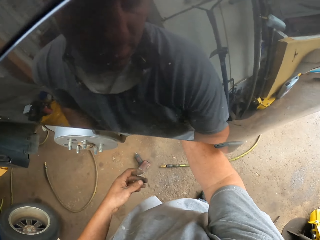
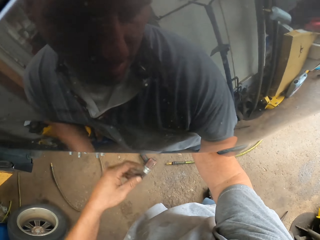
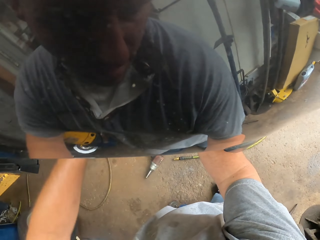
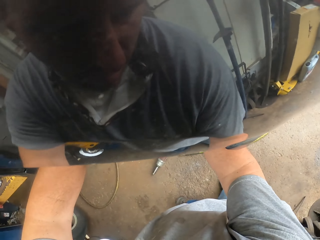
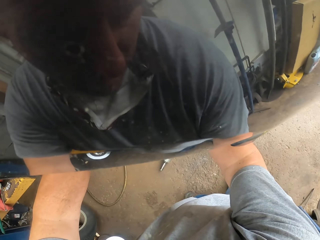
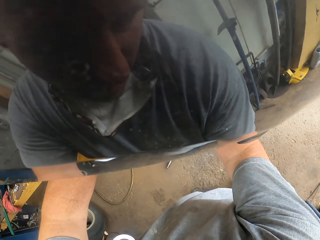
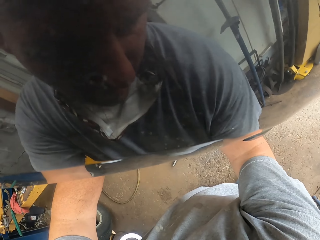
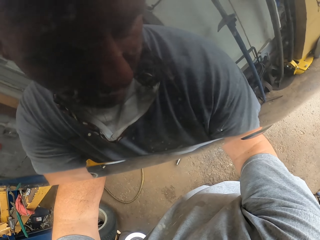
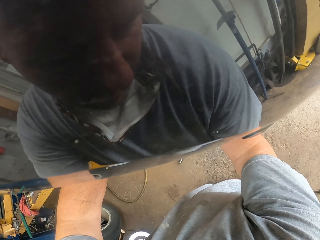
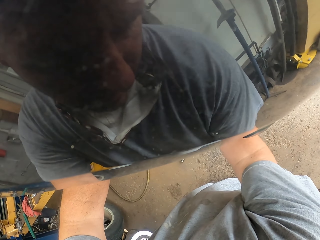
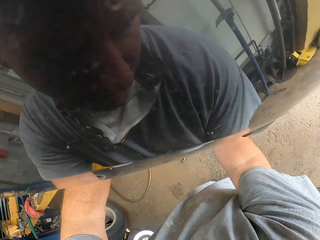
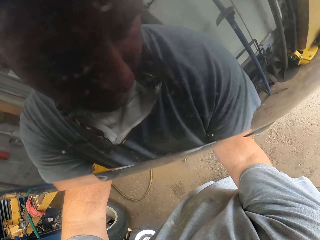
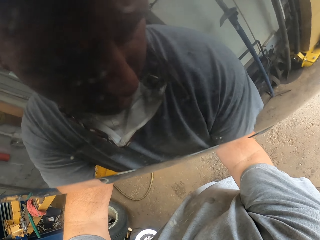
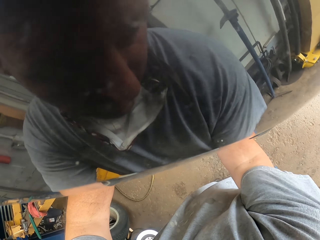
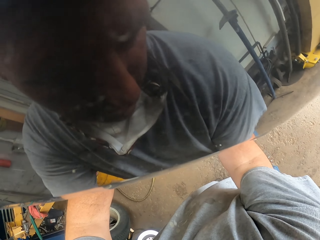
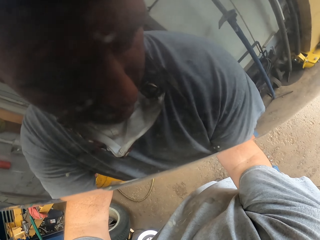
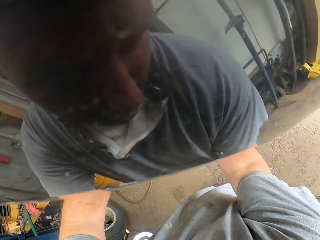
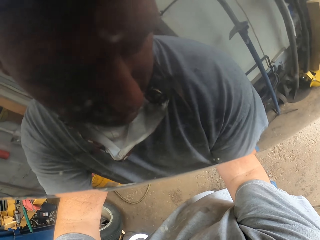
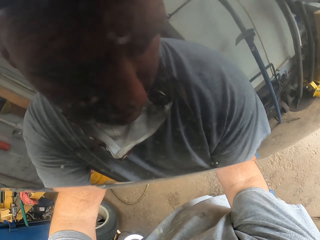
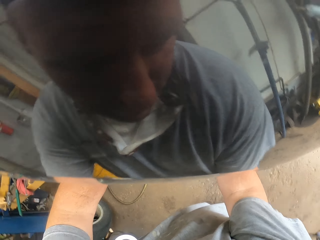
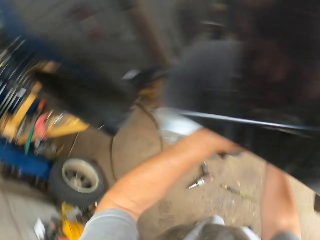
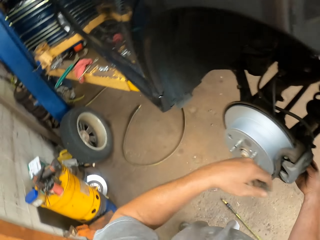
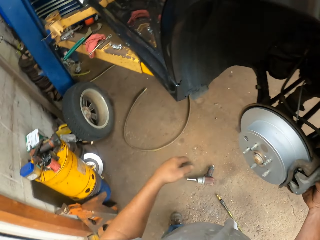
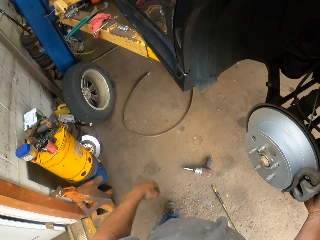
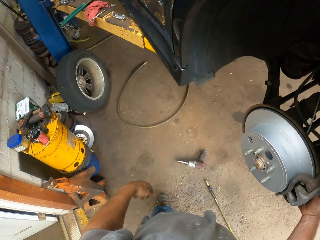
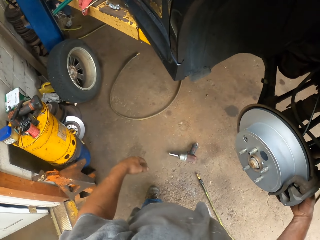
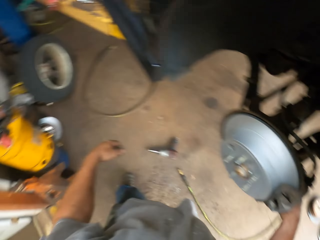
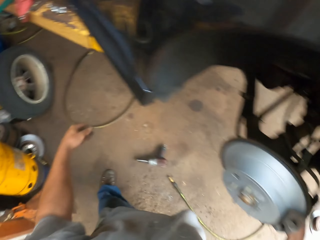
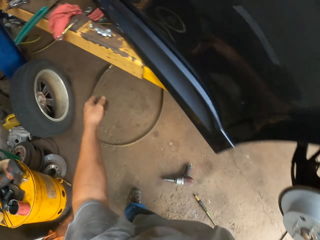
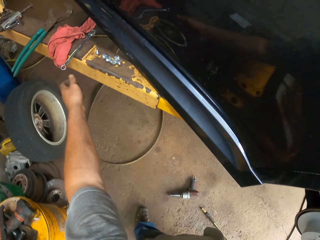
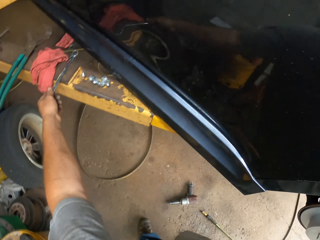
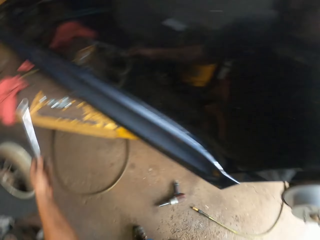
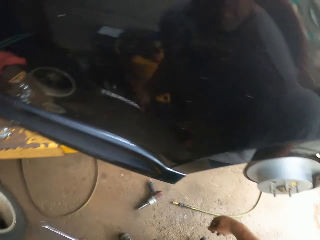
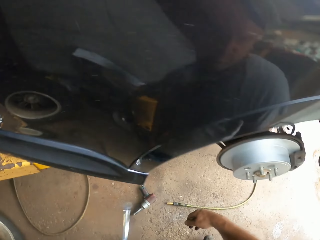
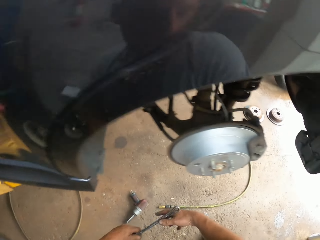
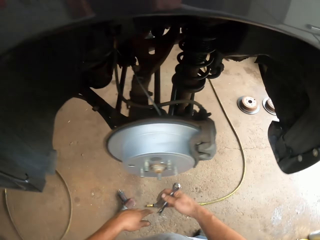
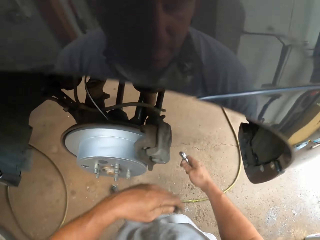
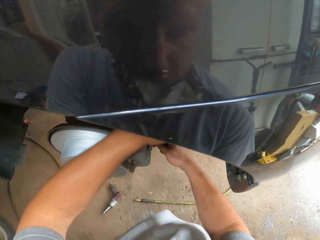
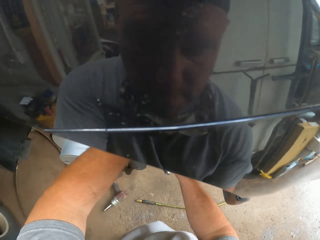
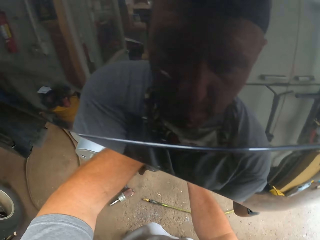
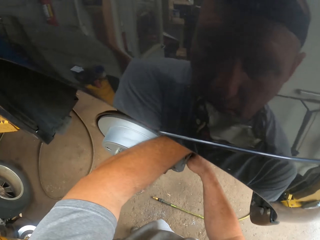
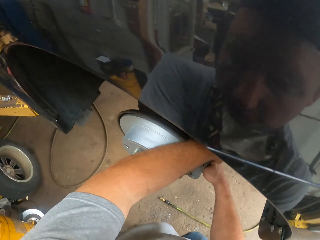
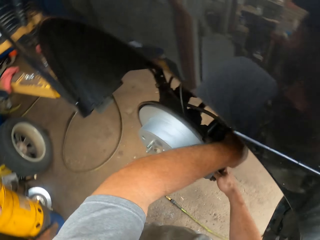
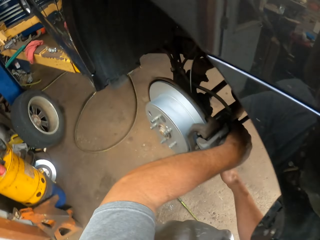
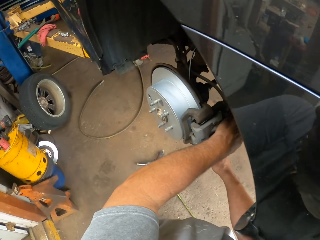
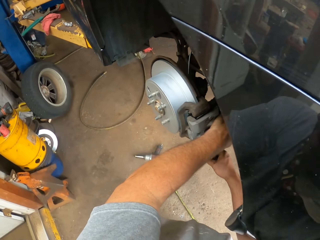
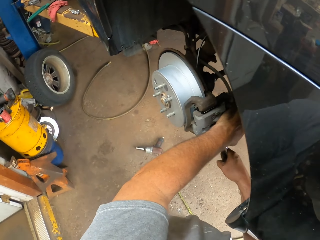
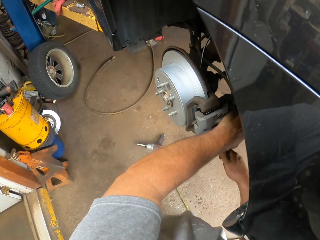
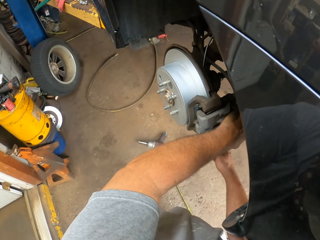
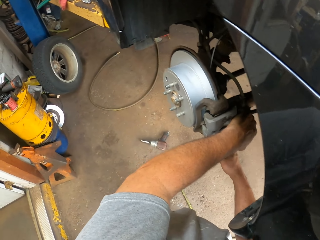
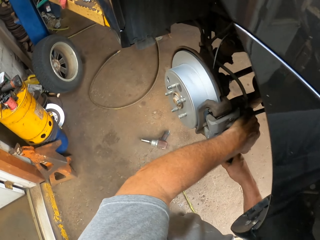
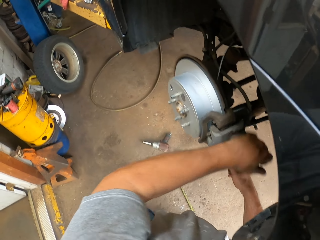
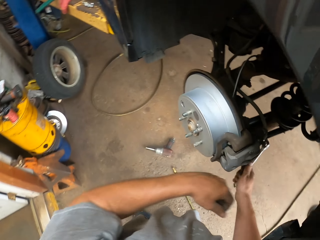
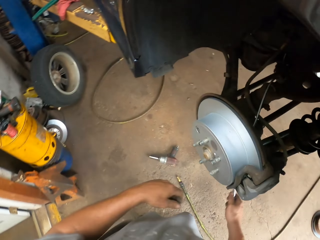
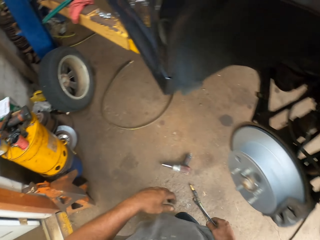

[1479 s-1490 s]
The camera wearer joins the calipers to the wheel hub with the wheel nut. He stares at the floor. He reaches for the spanner, picks up the spanner and places the spanner in his right hand. He tightens the wheel nut with the spanner.

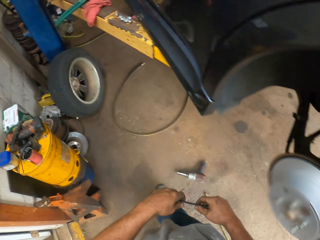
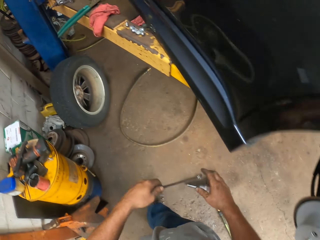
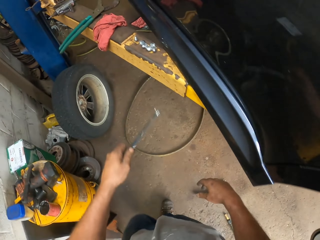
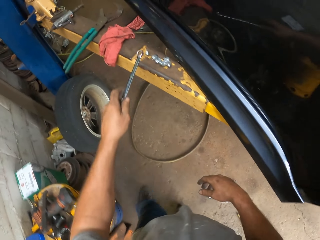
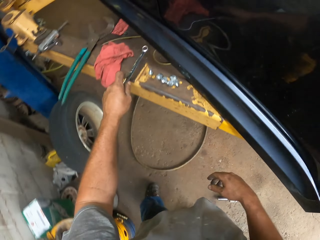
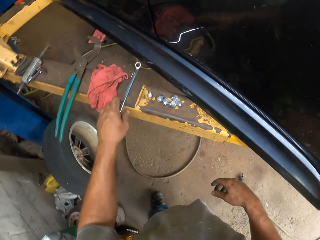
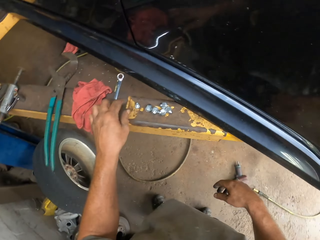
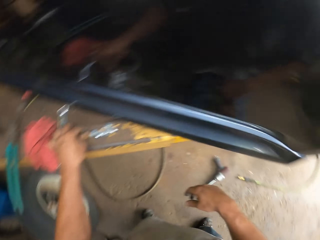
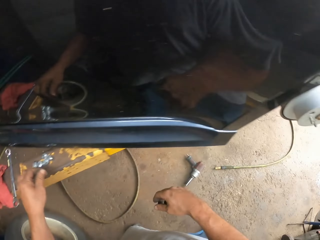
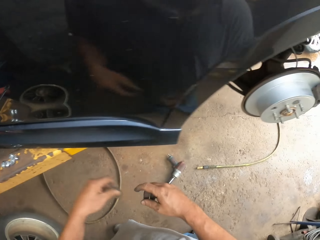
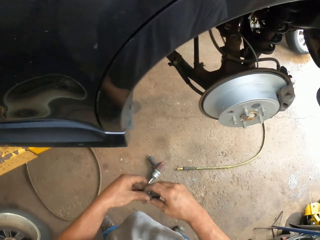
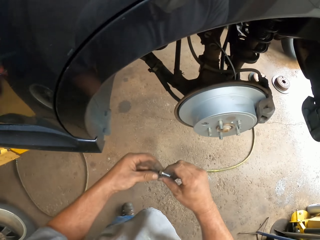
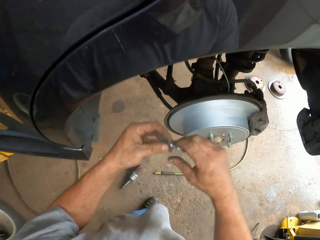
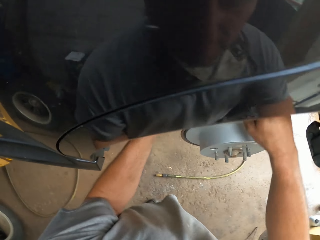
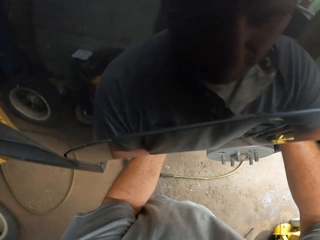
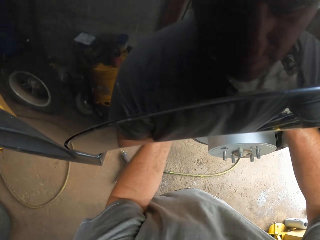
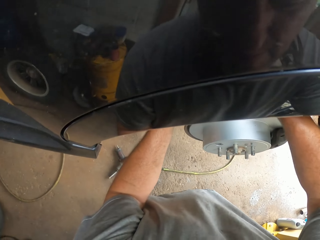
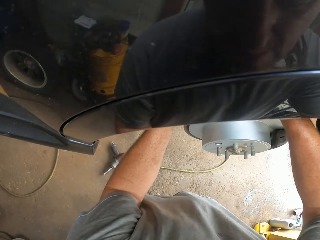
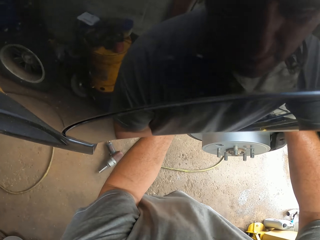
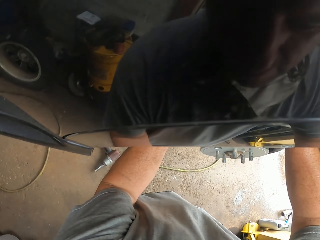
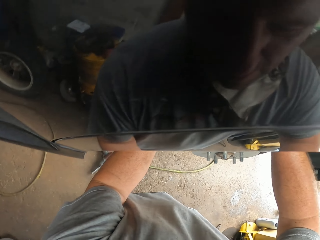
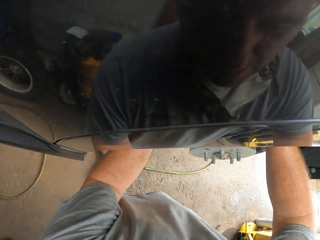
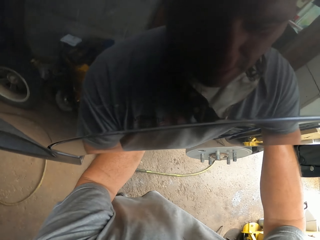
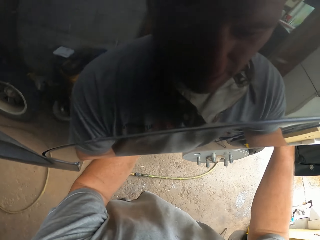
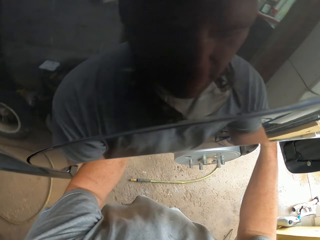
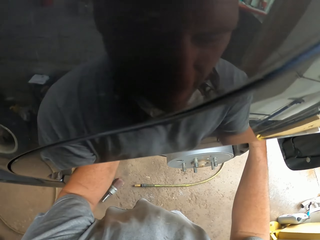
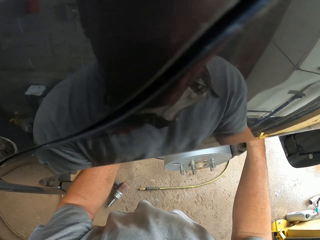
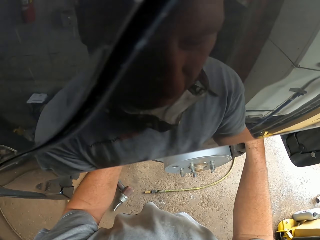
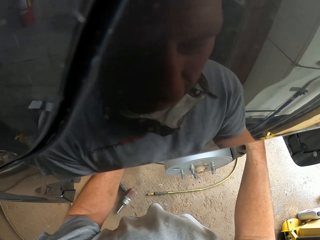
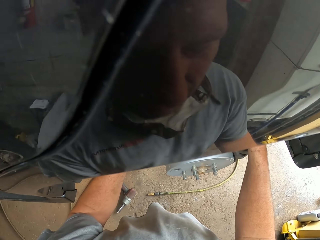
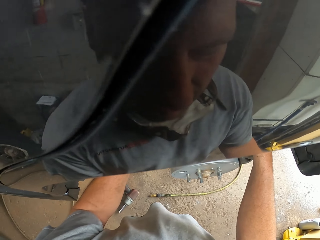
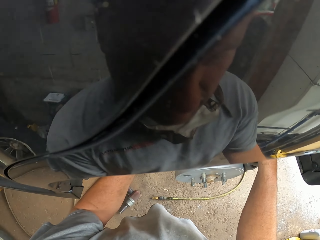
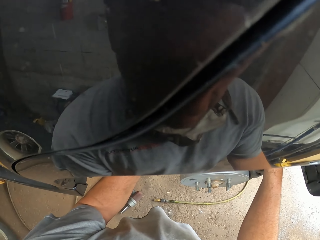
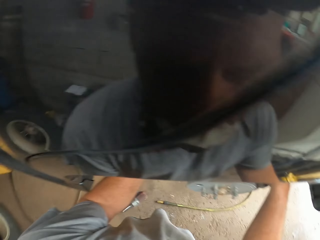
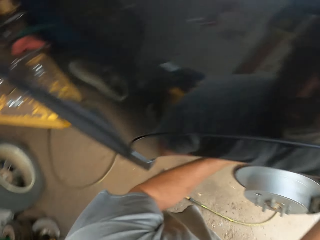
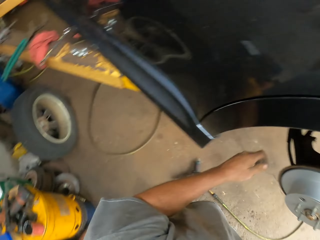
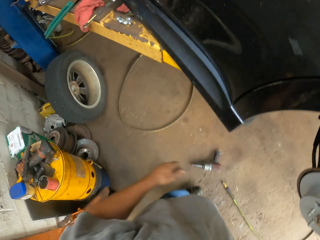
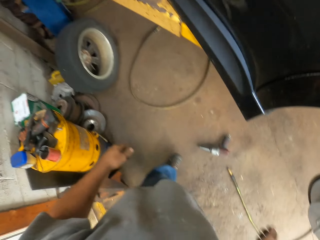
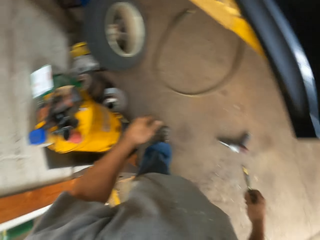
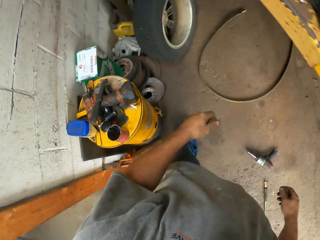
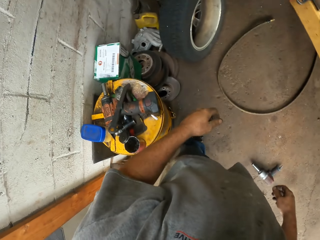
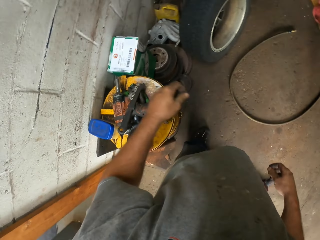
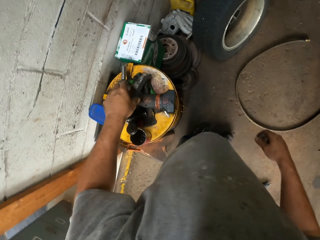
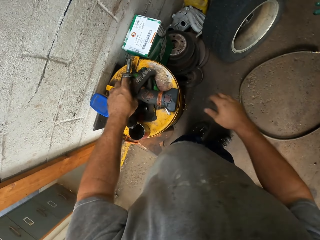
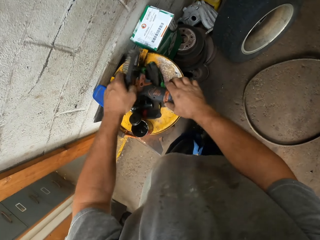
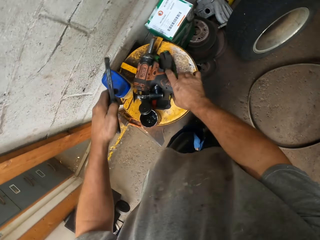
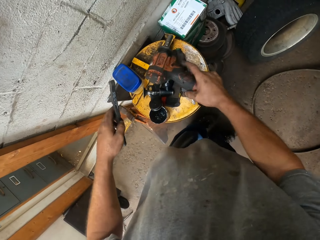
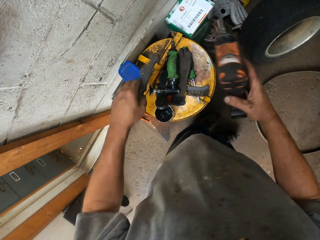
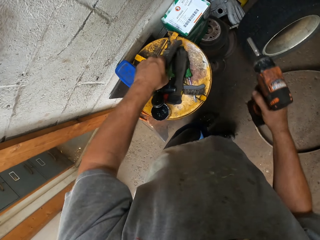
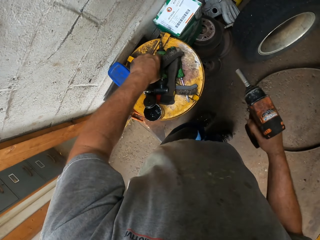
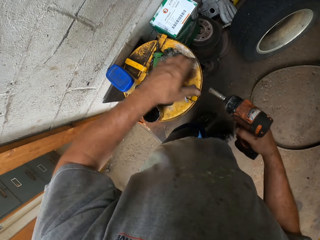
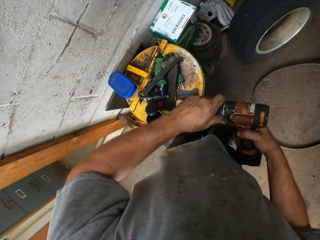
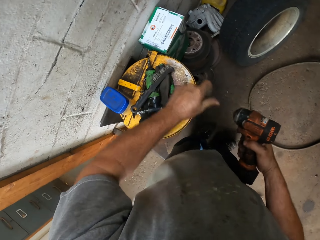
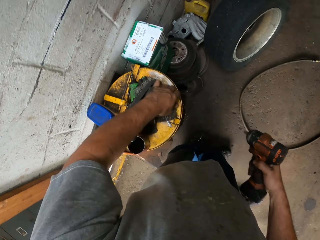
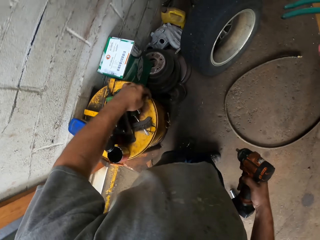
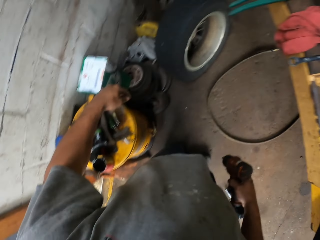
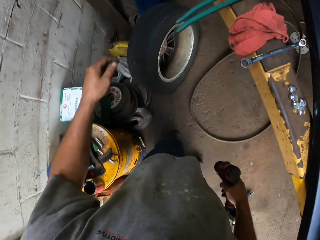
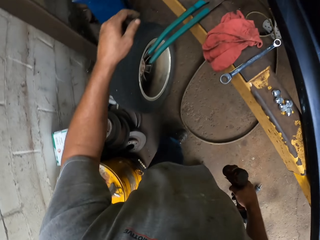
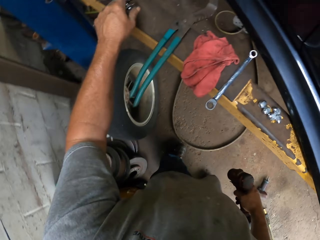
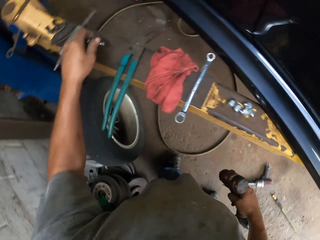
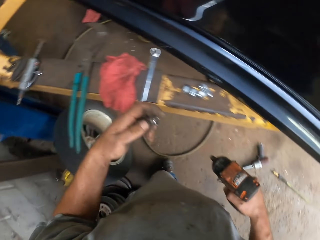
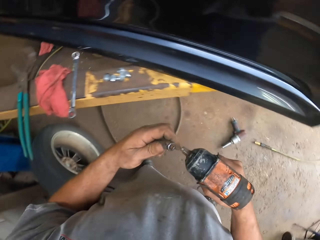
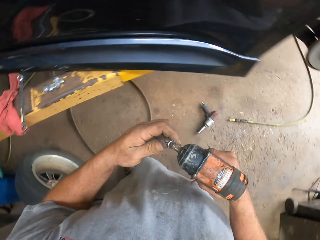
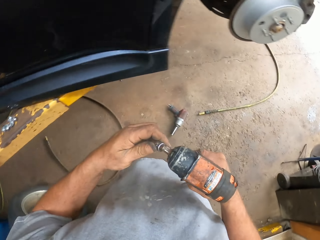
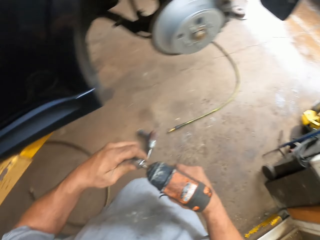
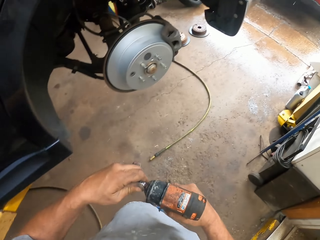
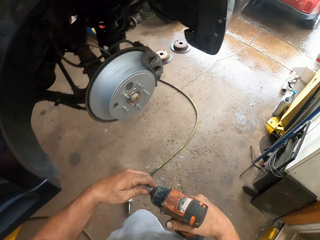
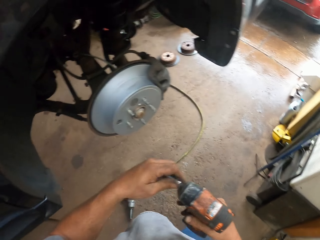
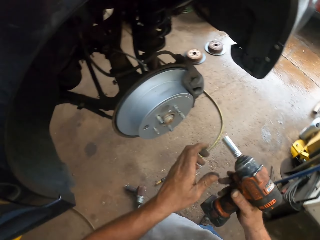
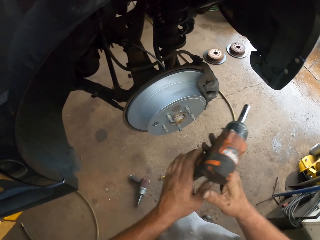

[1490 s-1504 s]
The camera wearer places the spanner in his left hand. He moves towards the spanner. He places the spanner on the platform. He picks up the wheel nut. He moves towards the car. He places the wheel nut in his right hand. He places the wheel nut on the wheel hub. He moves towards the drum. He picks up the utility knife. He picks up the drill. He places the utility knife on the drum. He holds the drill with both his hands. He removes the drill bit from the drill. He places the drill on the drum. He reaches for another drill bit. He picks up the drill bit. He places the drill bit on the drill.
